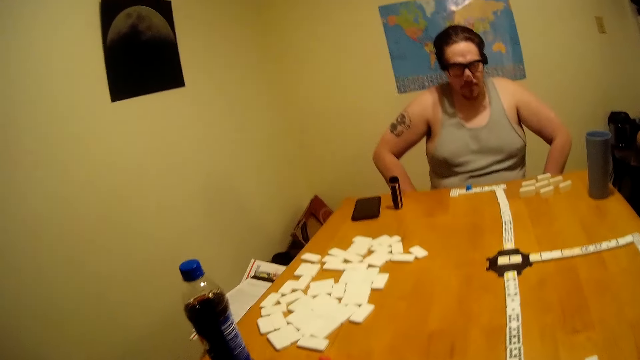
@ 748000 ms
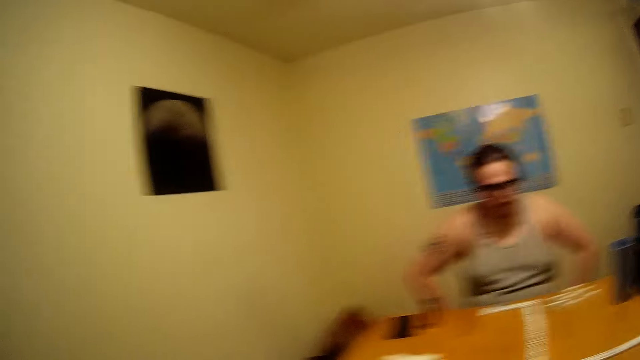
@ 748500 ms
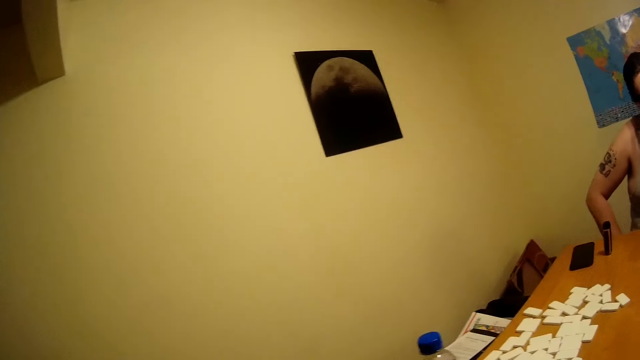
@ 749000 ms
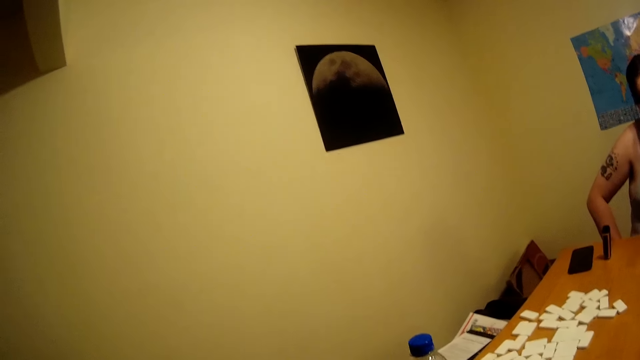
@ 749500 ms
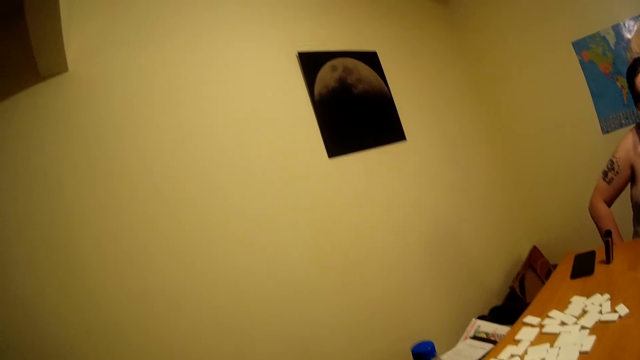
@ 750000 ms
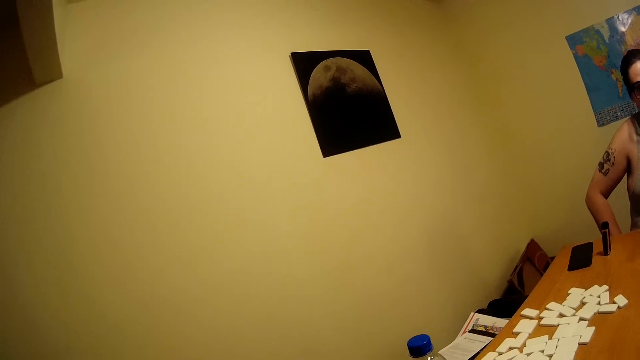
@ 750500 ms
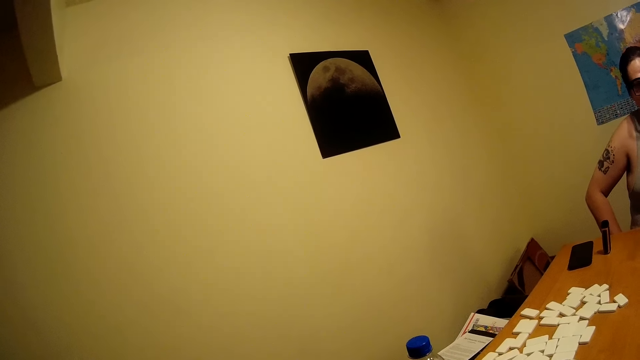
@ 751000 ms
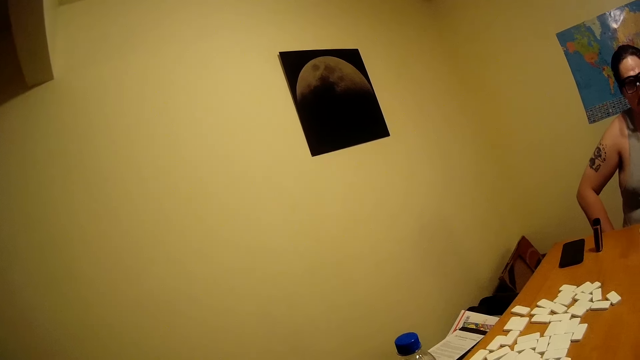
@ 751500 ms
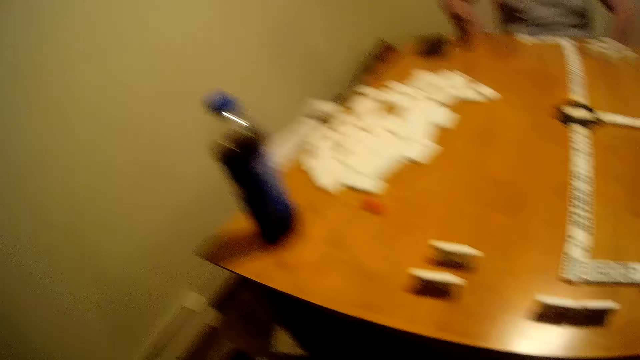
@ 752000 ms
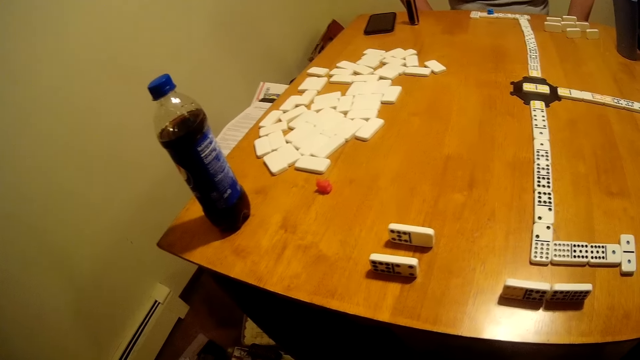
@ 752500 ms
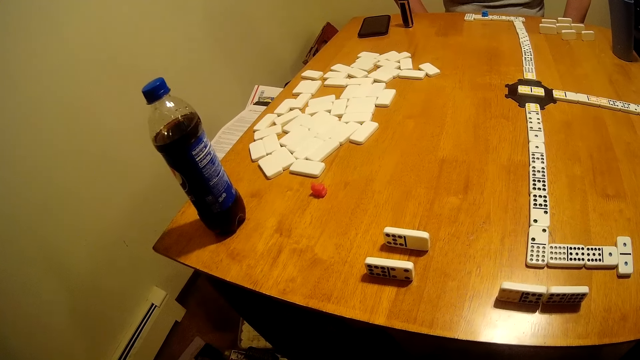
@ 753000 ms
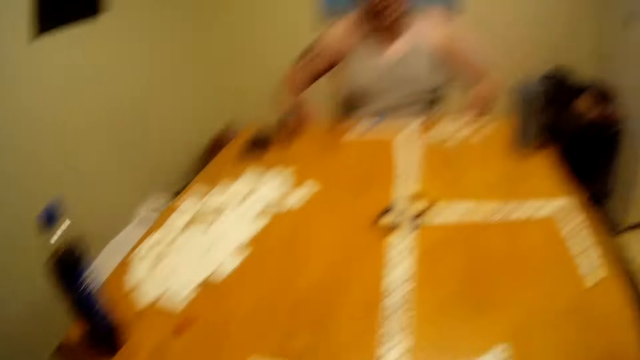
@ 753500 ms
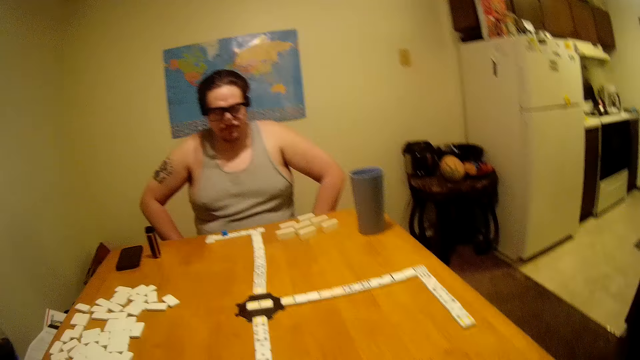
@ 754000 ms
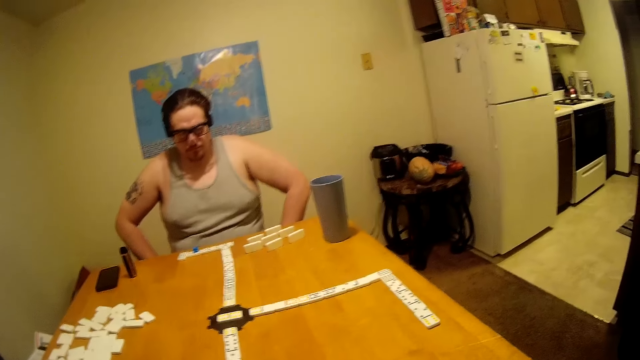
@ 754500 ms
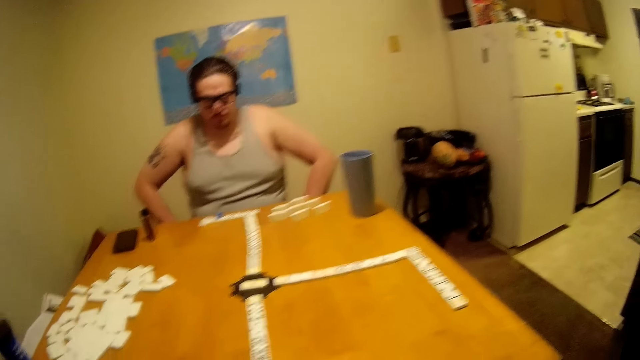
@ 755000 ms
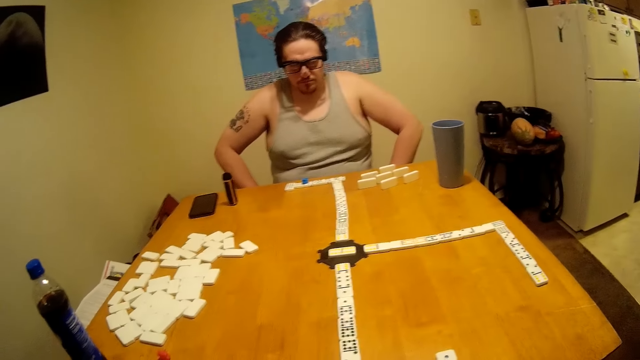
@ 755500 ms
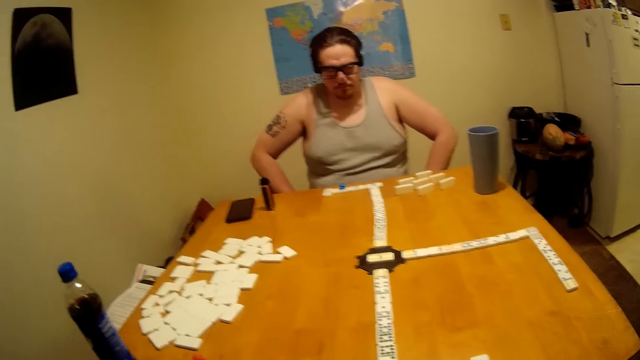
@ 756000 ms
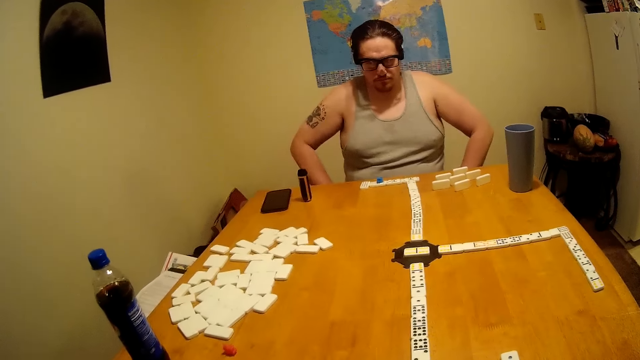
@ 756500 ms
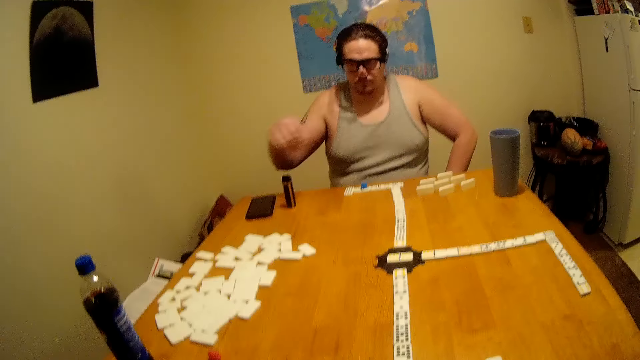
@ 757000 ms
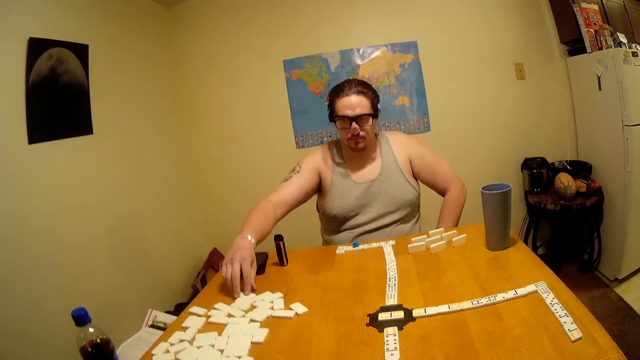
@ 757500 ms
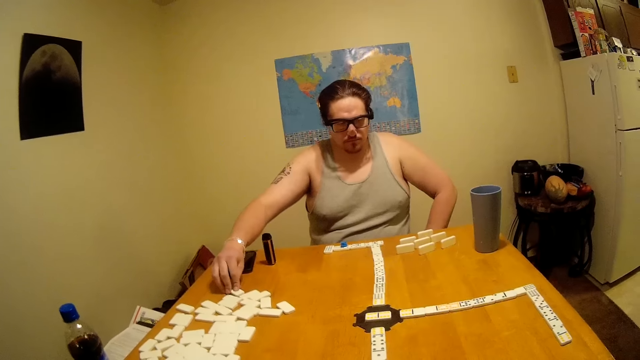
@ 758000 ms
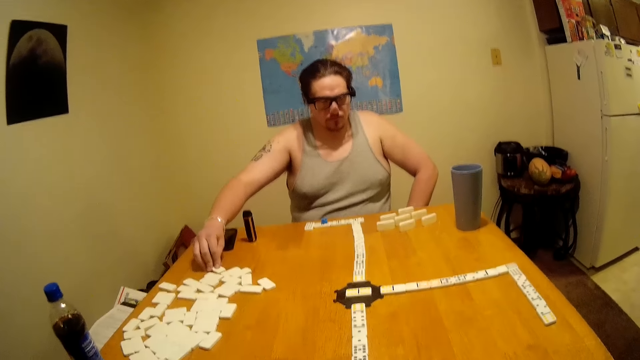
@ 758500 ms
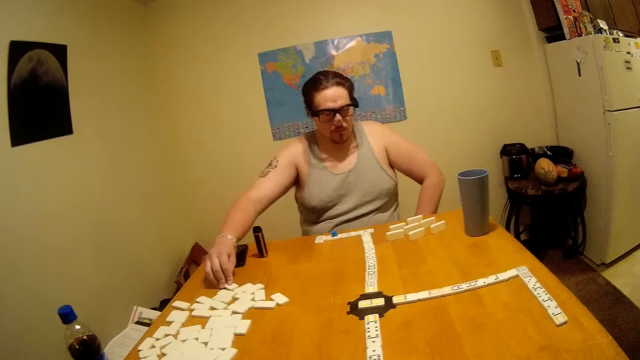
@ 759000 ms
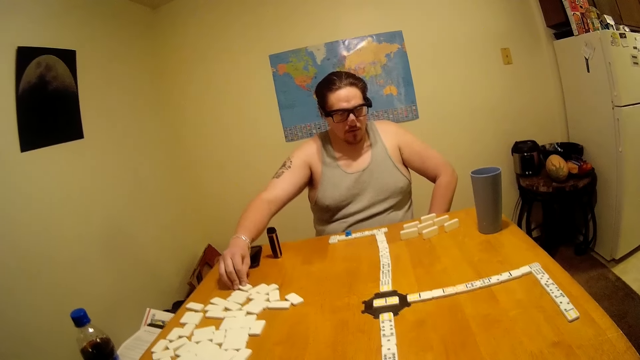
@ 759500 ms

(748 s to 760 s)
The camera wearer lowers a hand, looks on the wall, speaks, looks at the table, looks right and looks on the table. A man stretches a hand.

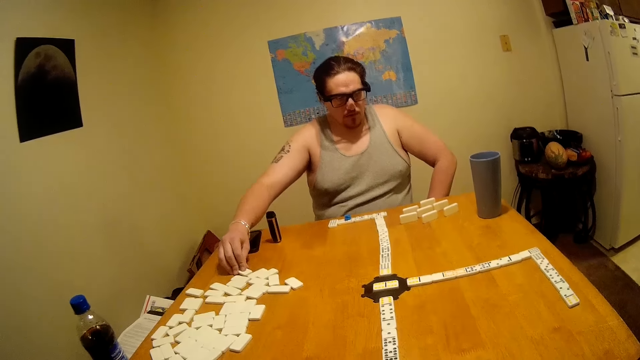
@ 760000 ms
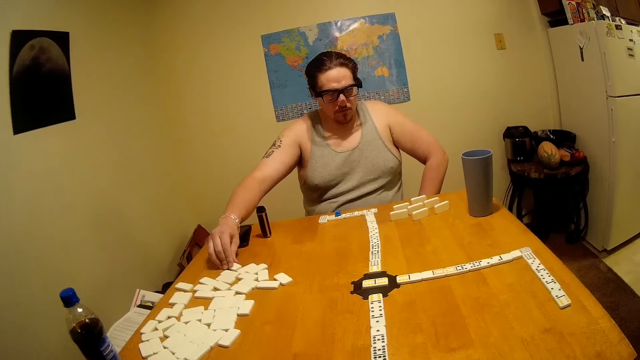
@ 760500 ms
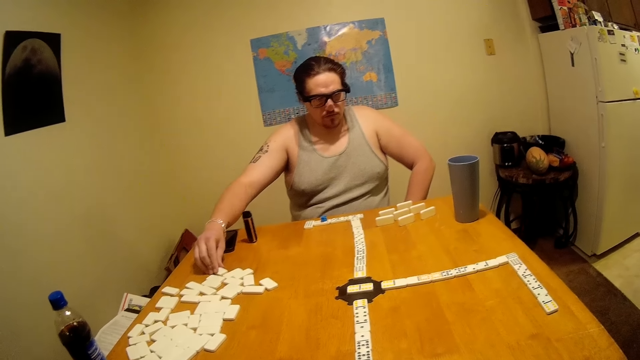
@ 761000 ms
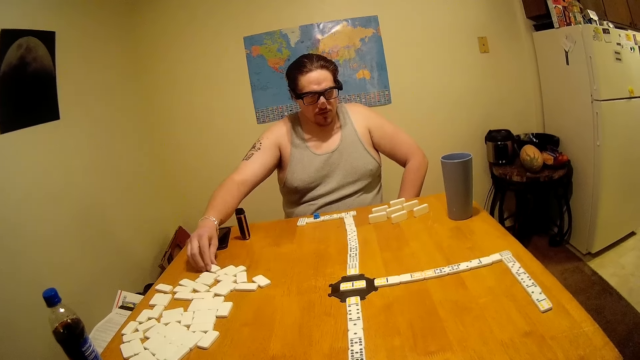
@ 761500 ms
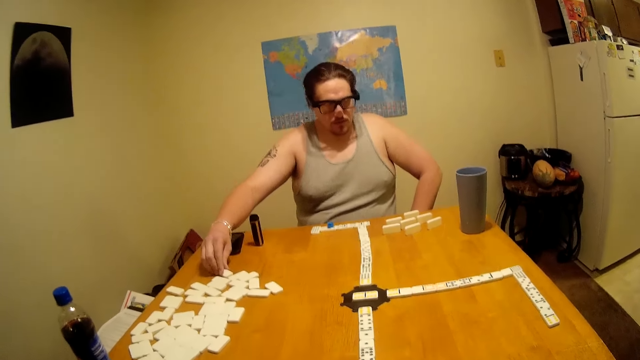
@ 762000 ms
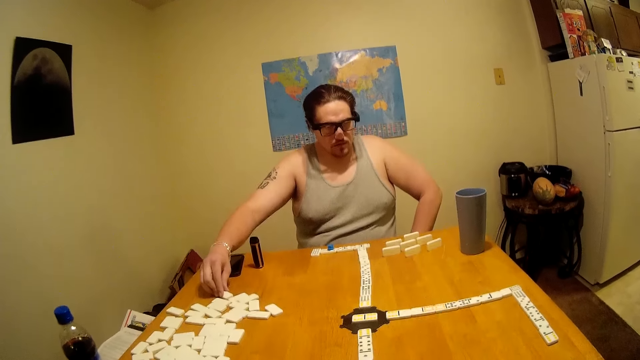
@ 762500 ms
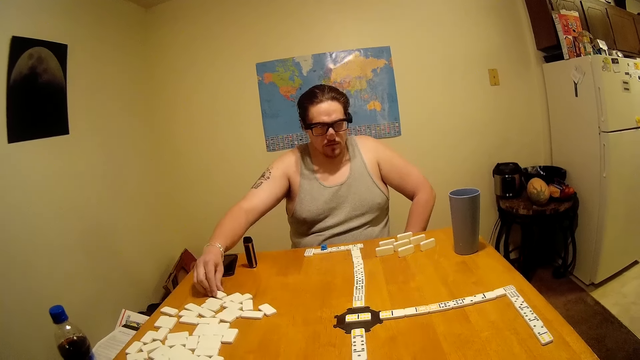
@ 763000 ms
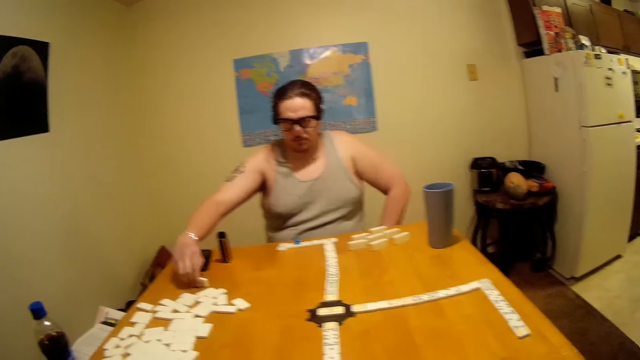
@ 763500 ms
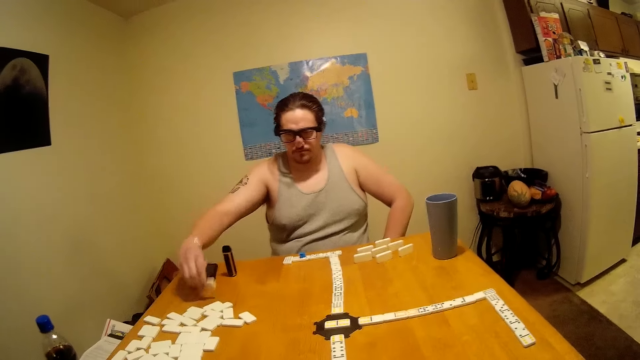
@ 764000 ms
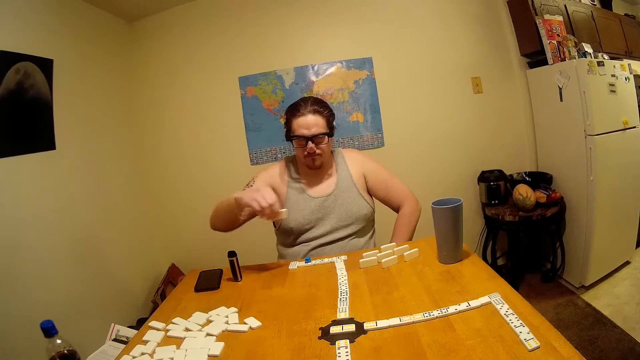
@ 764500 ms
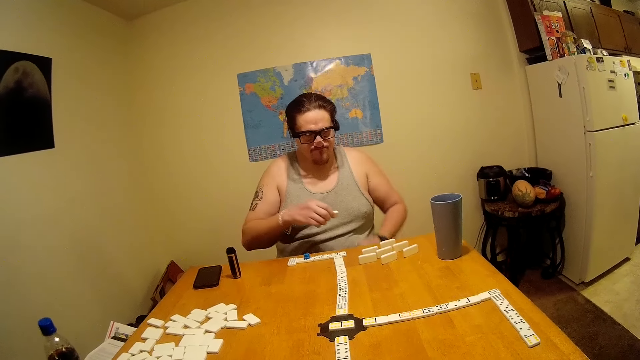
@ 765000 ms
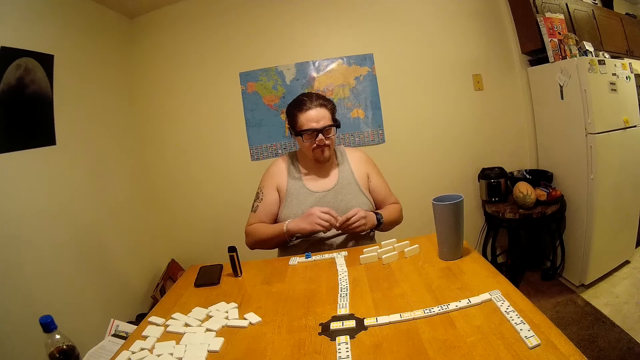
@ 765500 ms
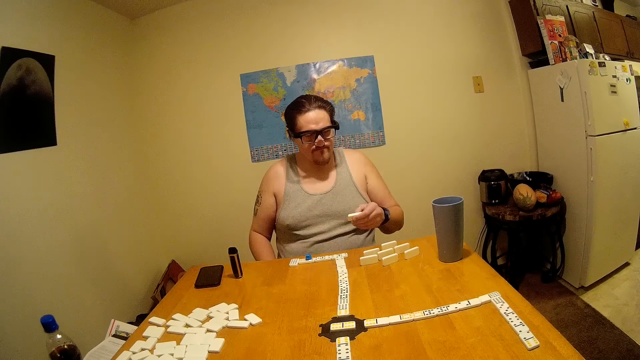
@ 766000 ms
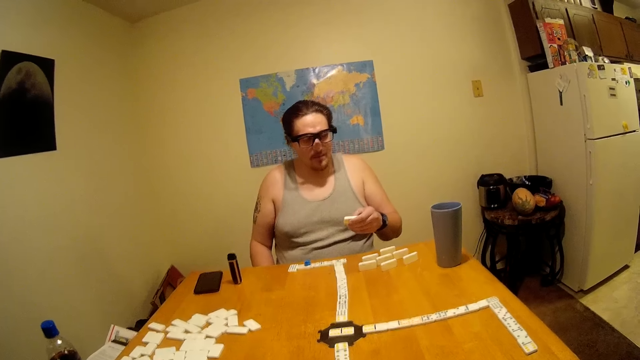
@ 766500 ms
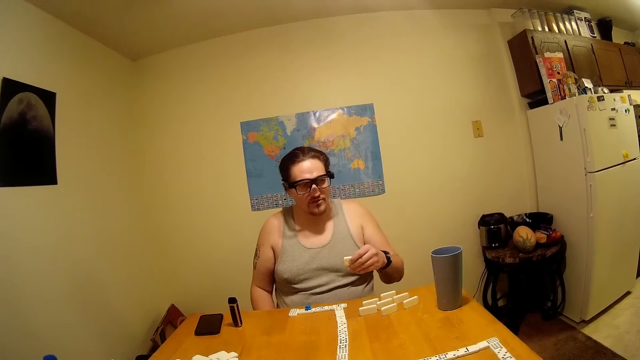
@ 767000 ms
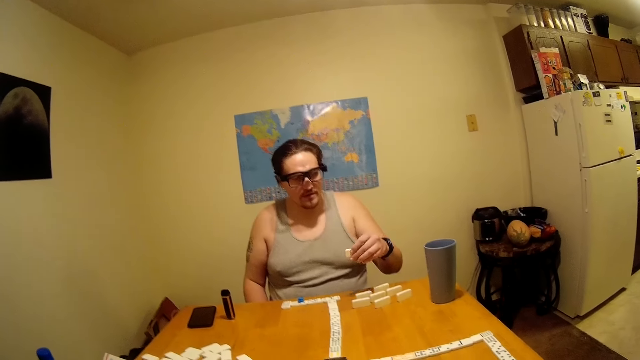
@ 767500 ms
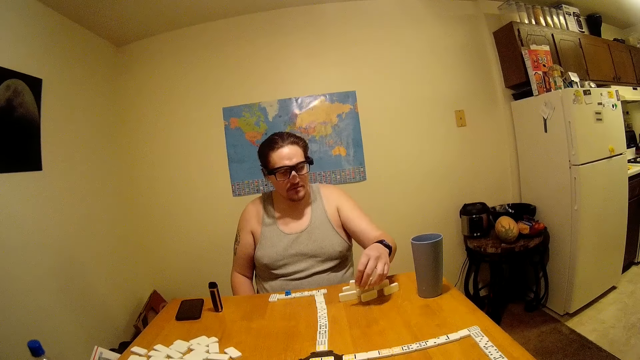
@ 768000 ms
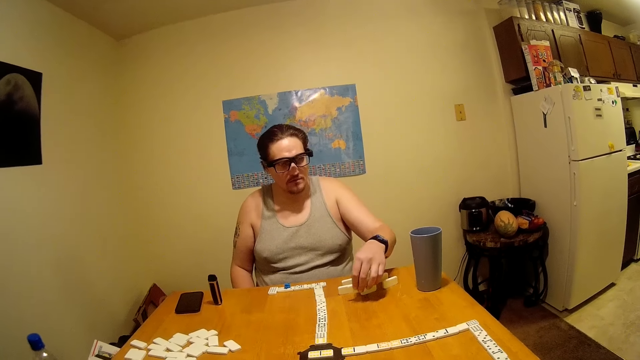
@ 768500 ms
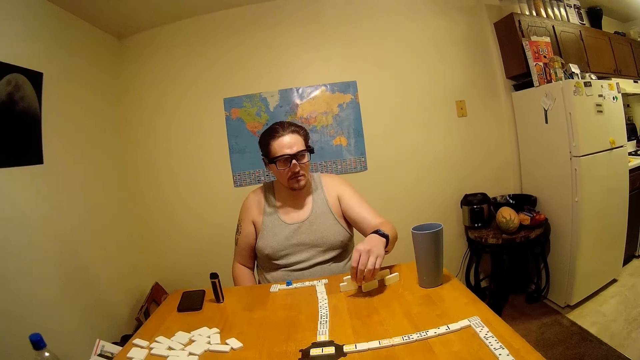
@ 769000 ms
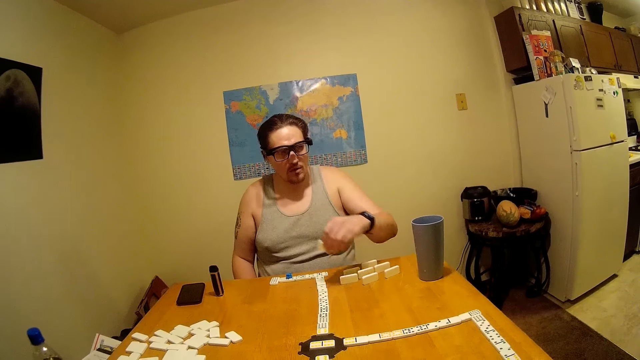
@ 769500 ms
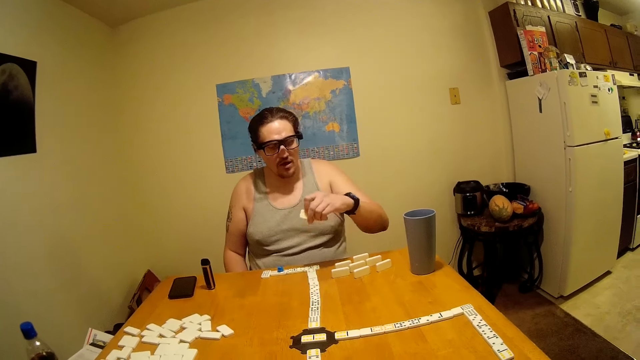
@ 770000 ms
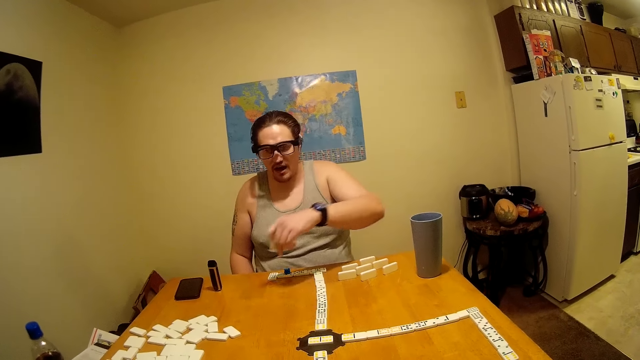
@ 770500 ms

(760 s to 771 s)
A man holds a domino. The man picks up dominoes, speaks, and places dominoes aside.
